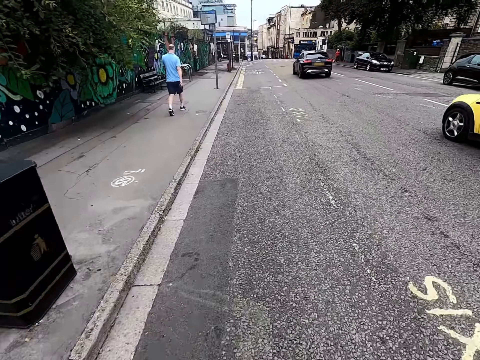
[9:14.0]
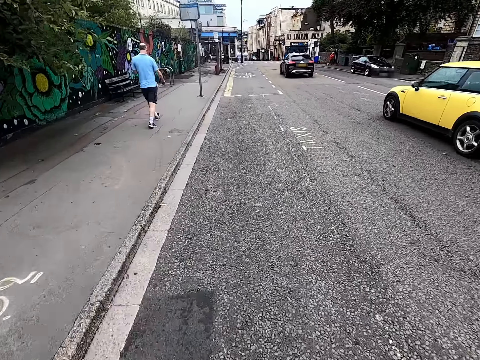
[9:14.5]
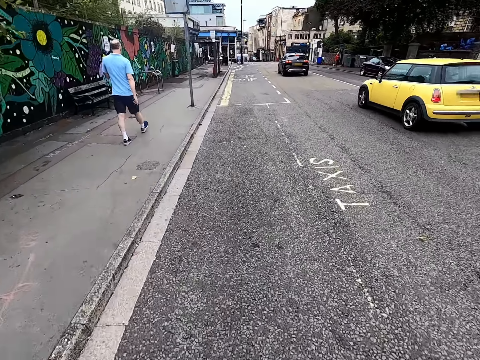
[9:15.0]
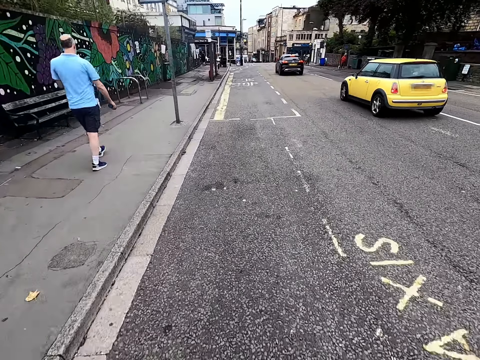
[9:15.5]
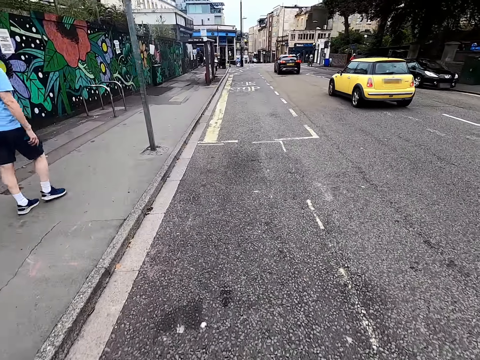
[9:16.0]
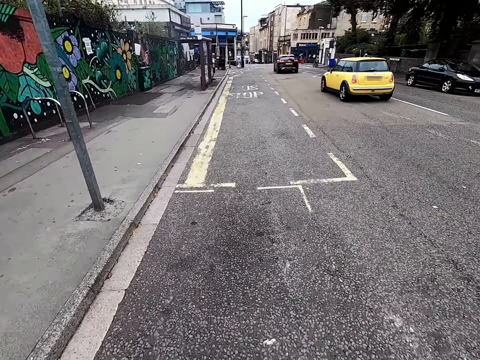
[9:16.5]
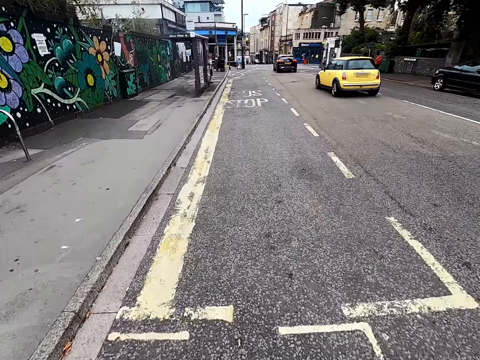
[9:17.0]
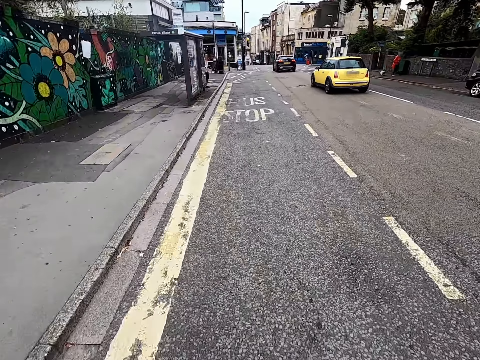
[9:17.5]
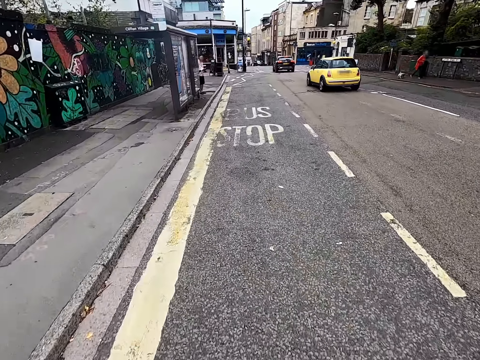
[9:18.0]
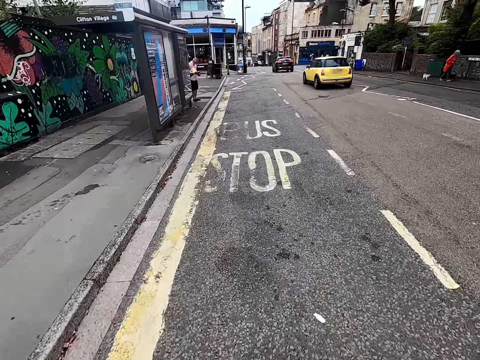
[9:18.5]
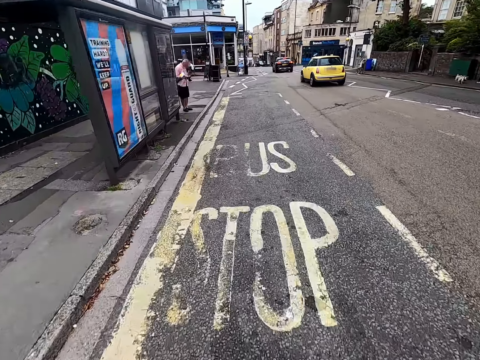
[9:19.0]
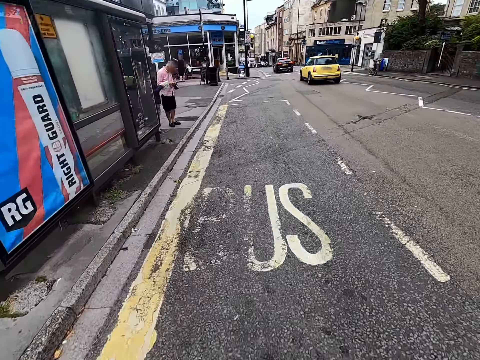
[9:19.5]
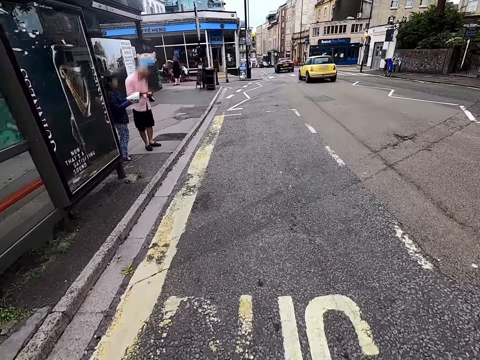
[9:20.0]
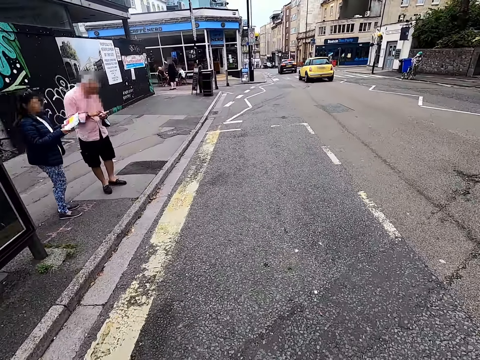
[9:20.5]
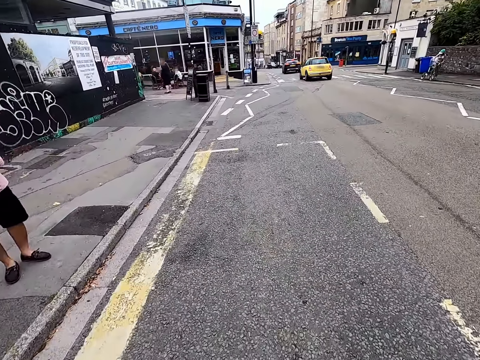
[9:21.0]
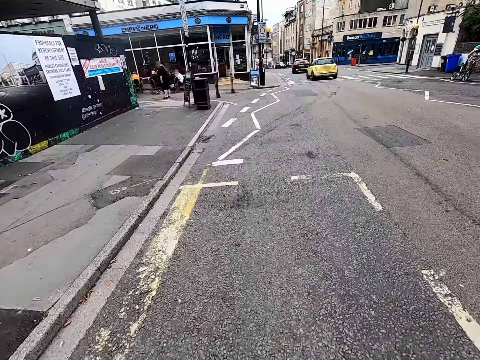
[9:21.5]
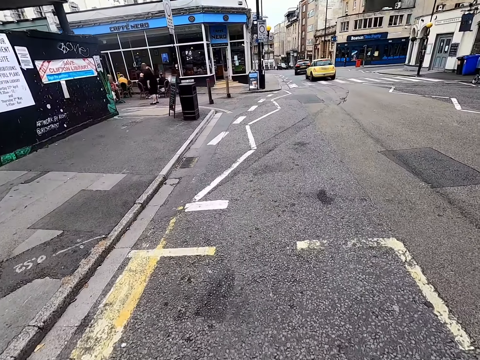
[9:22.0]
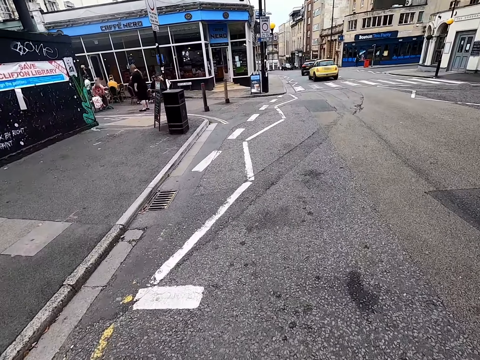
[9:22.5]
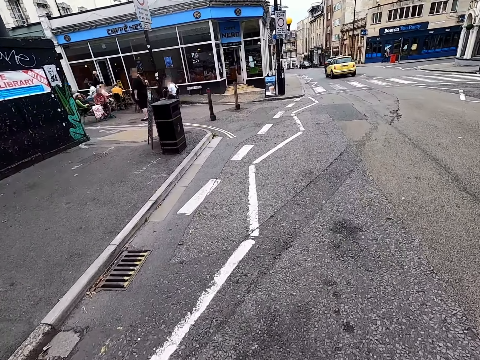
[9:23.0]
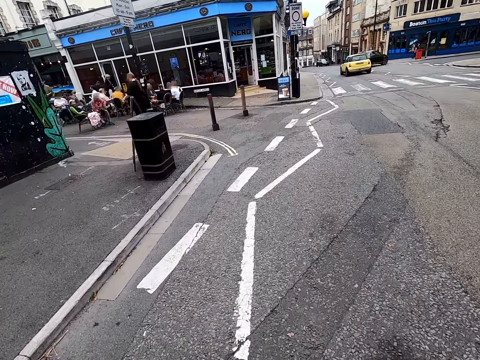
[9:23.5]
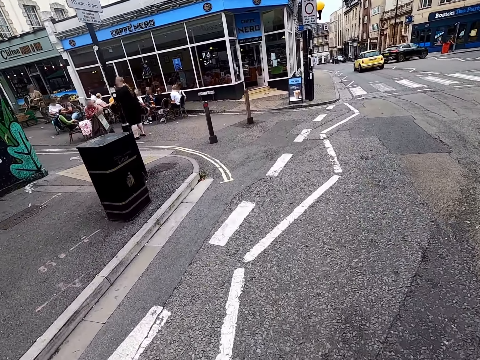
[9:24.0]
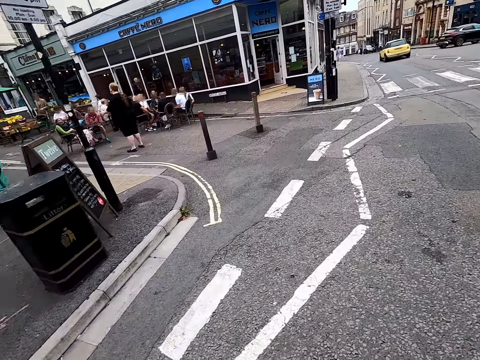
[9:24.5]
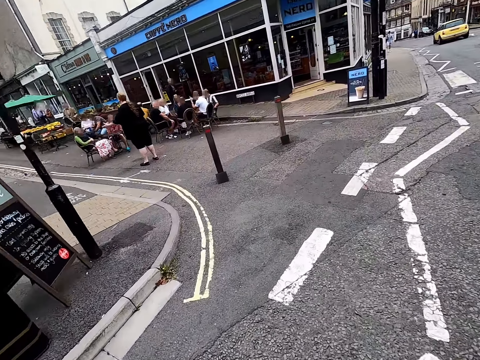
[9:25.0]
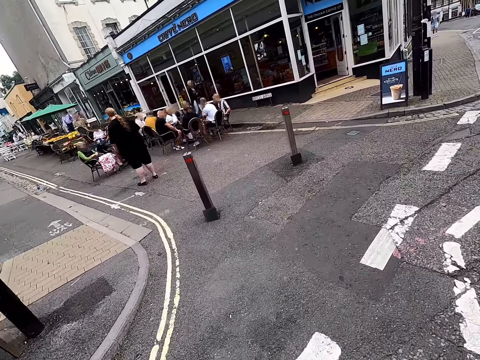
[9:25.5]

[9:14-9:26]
The camera wearer cycles. A woman turns paper. A man moves his hand. The camera wearer cycles. Another woman moves her hands.

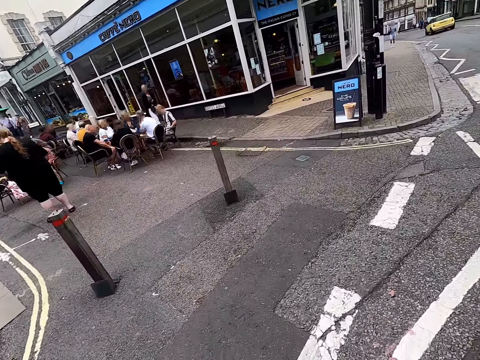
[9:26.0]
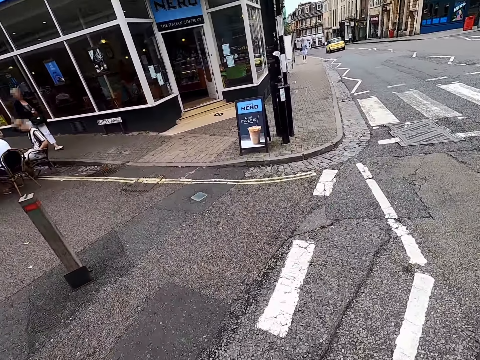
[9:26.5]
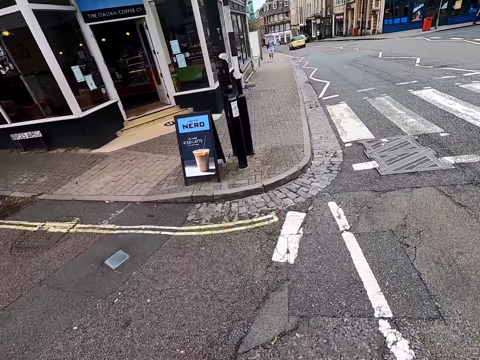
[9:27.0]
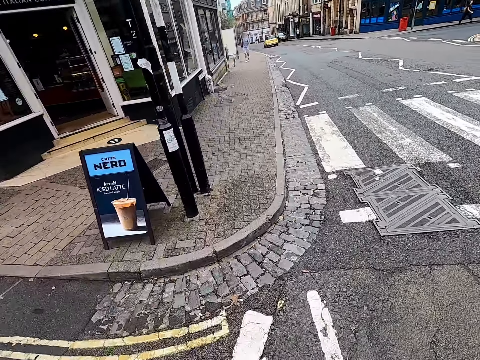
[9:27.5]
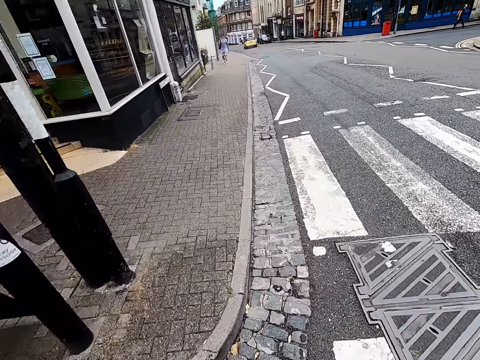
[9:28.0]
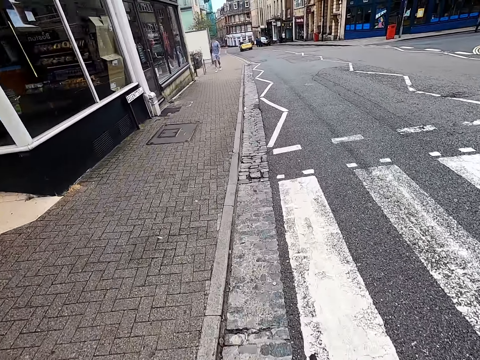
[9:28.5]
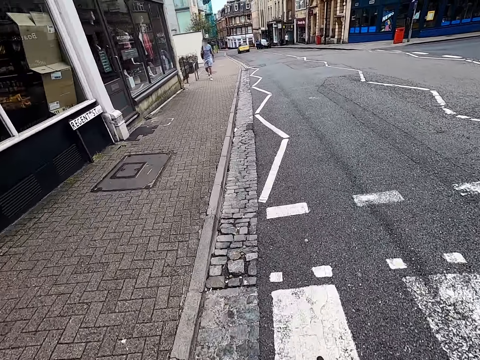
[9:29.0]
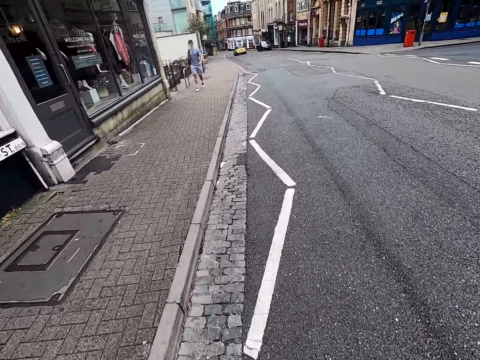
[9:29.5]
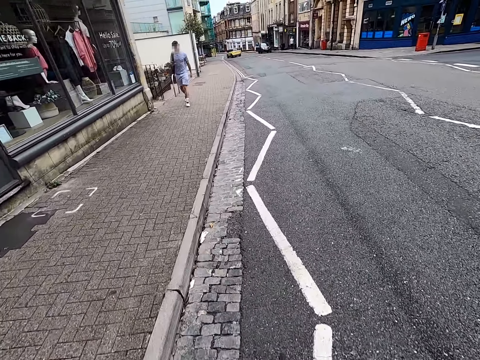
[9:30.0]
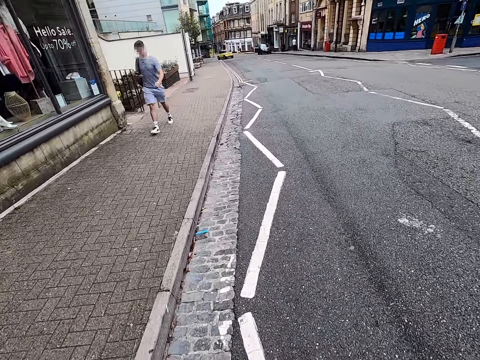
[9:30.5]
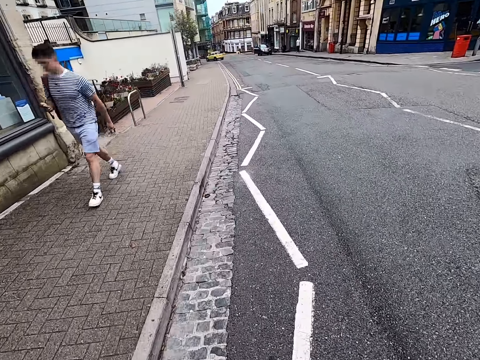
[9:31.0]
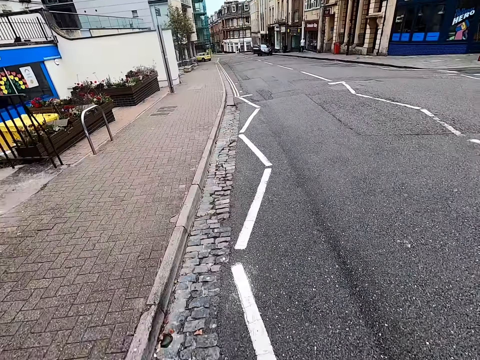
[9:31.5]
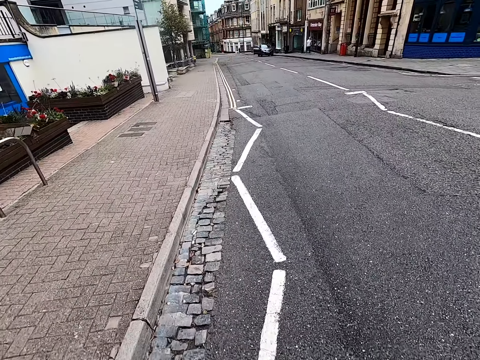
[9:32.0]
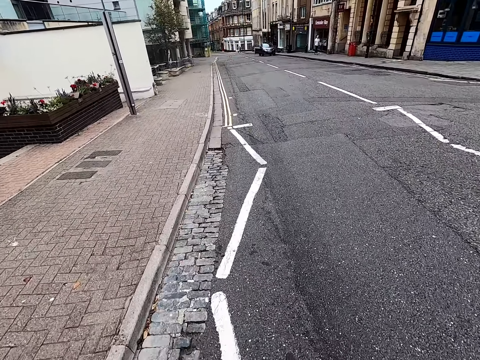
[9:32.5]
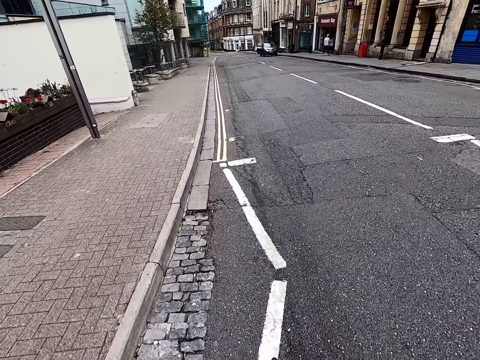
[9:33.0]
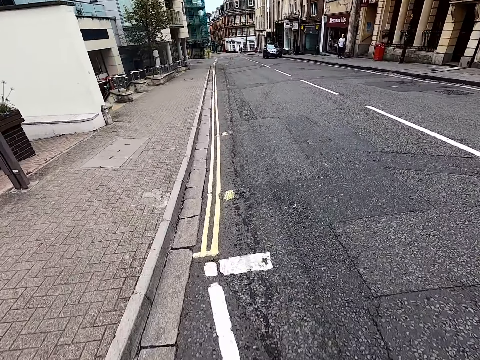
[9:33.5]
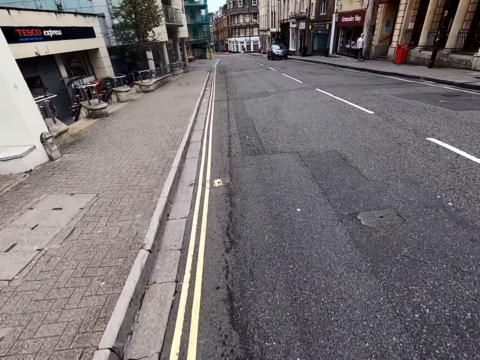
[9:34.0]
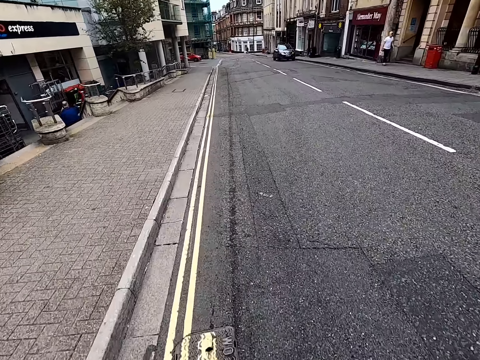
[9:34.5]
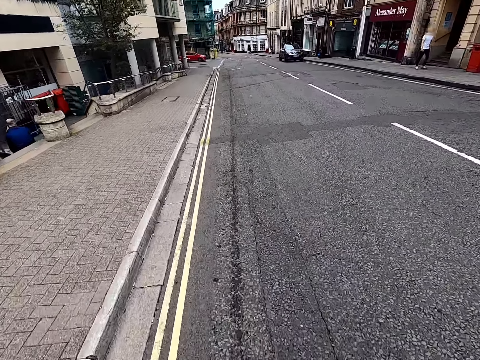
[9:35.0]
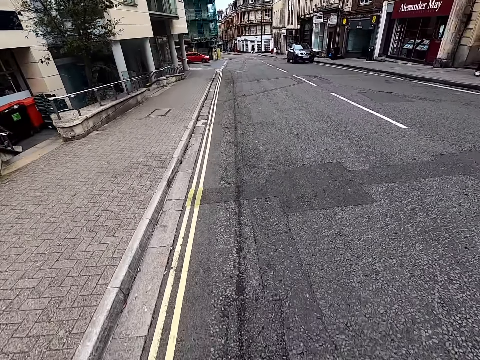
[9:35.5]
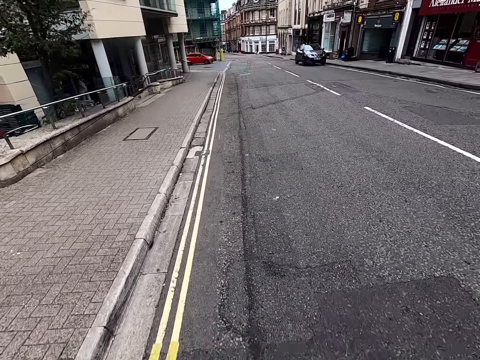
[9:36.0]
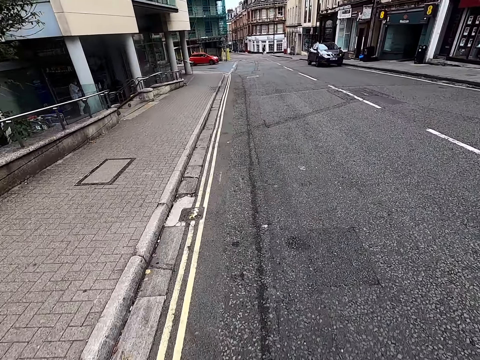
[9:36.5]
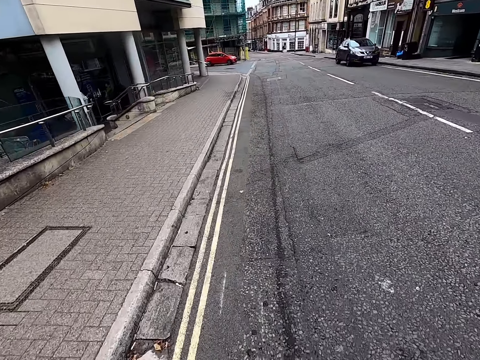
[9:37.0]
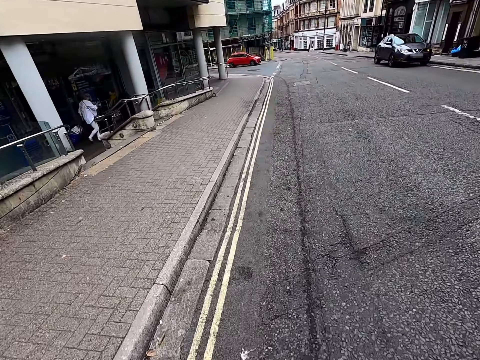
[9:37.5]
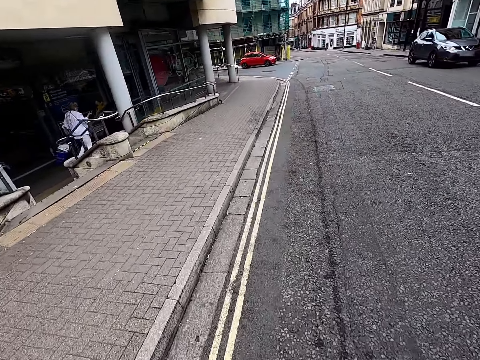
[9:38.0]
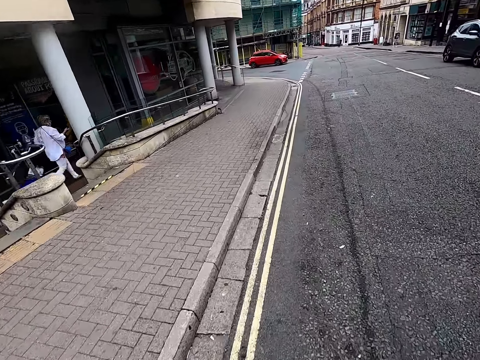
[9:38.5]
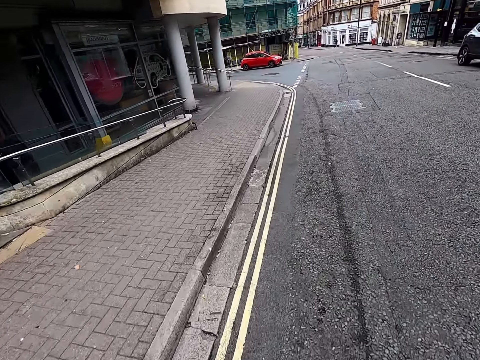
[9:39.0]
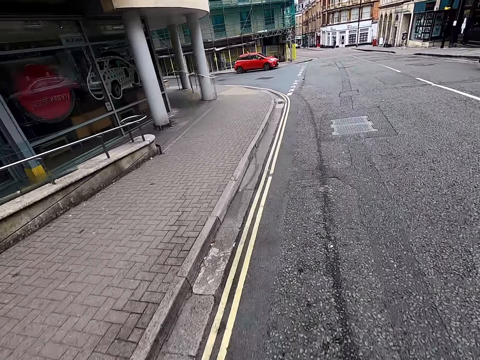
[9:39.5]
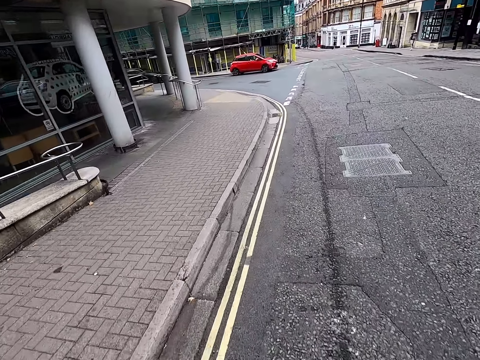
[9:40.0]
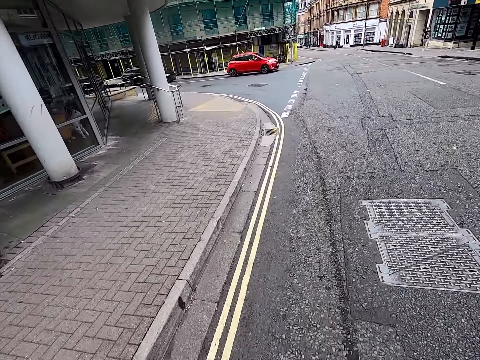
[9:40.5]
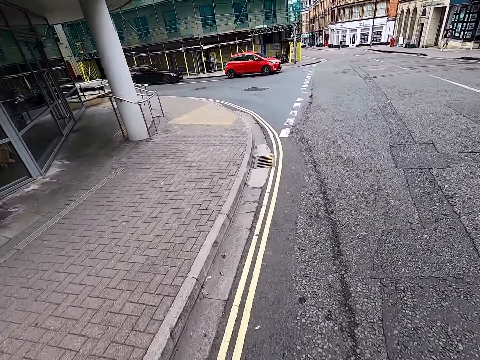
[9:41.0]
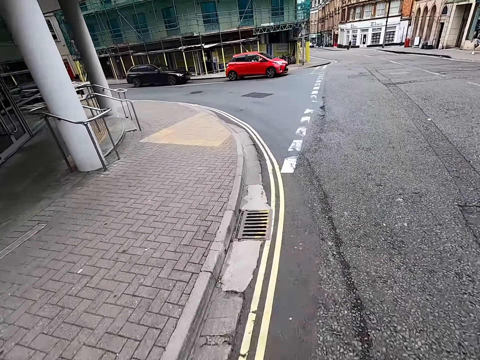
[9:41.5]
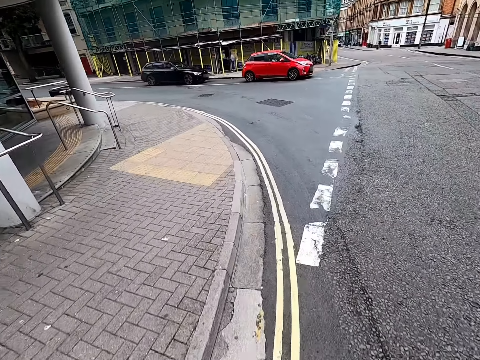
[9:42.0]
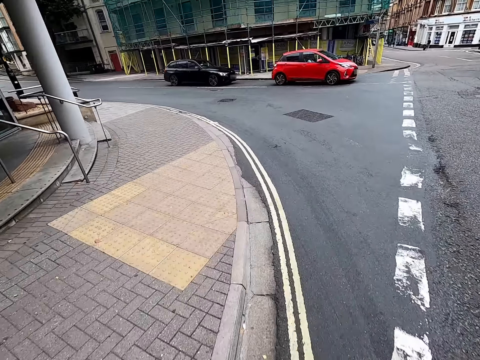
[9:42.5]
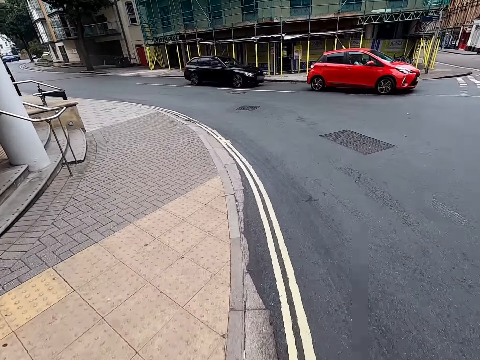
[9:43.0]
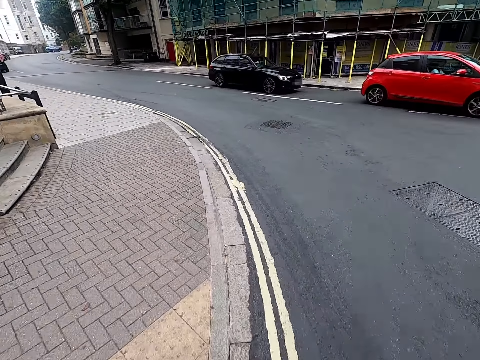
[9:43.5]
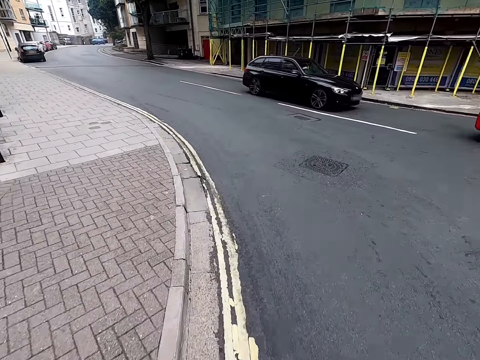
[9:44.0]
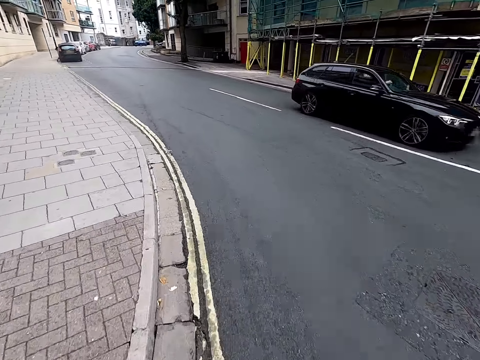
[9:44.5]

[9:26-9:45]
The camera wearer cycles. A man walks. The camera wearer cycles. Another man walks. The camera wearer cycles. A woman walks. The camera wearer cycles.
